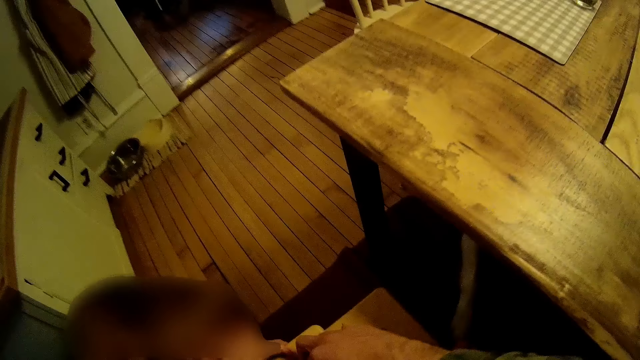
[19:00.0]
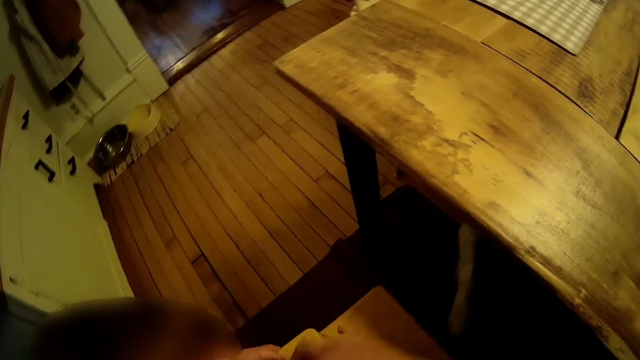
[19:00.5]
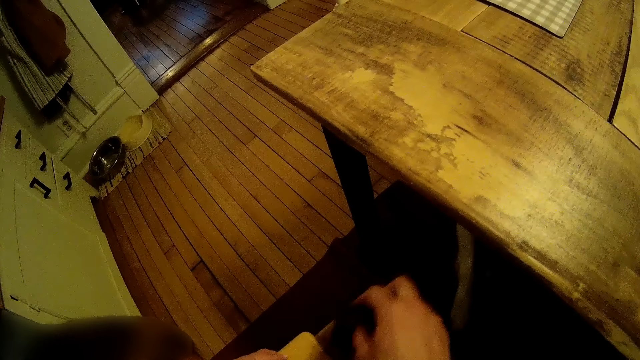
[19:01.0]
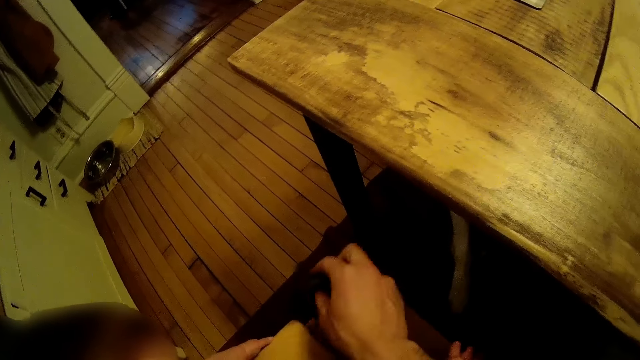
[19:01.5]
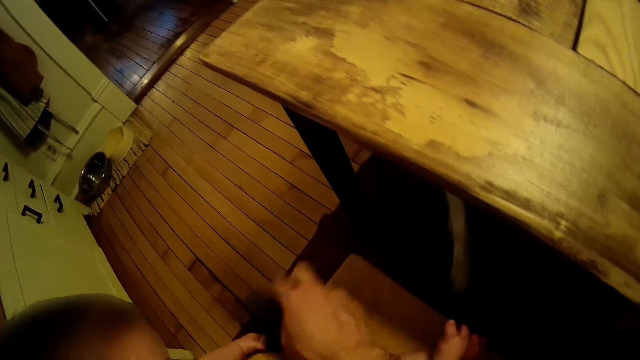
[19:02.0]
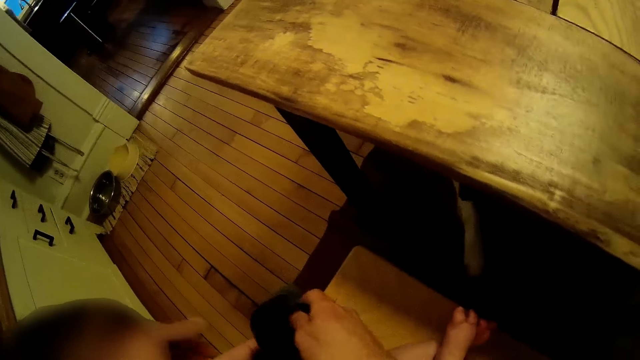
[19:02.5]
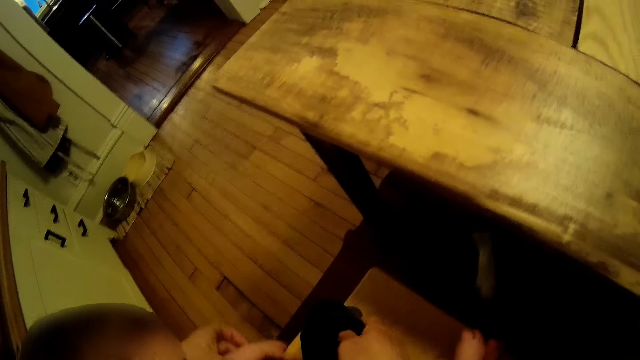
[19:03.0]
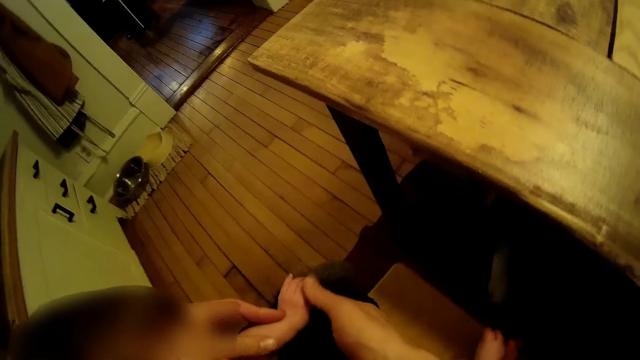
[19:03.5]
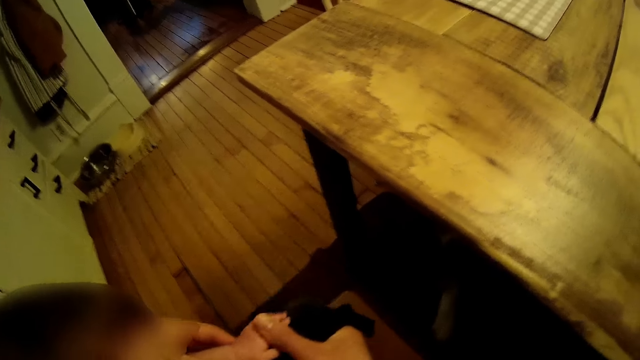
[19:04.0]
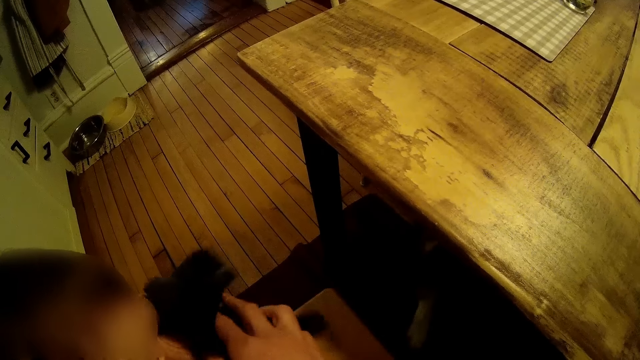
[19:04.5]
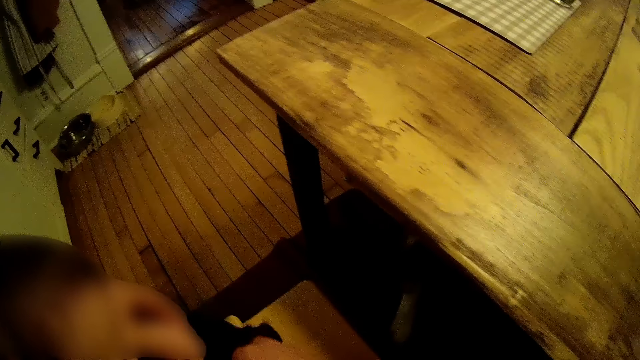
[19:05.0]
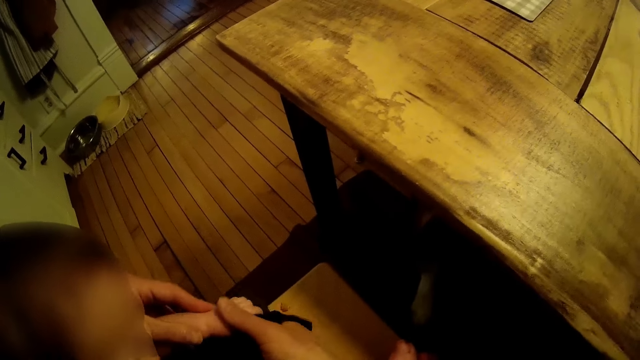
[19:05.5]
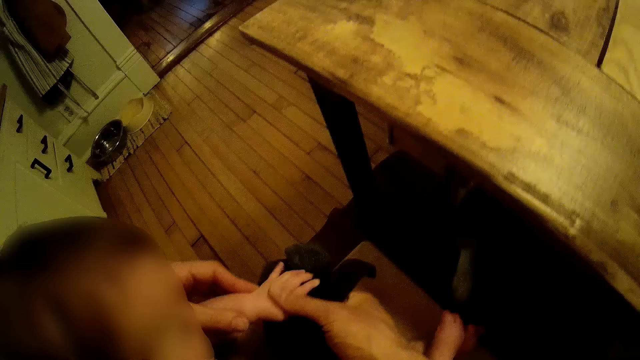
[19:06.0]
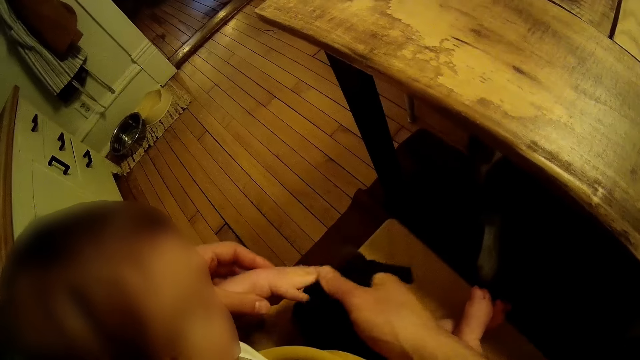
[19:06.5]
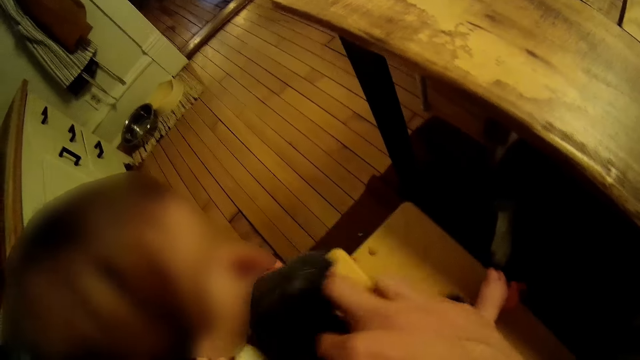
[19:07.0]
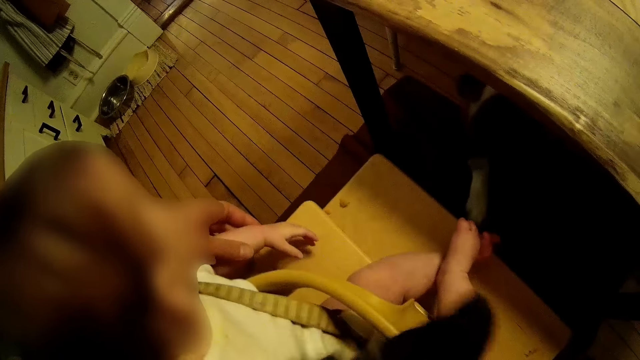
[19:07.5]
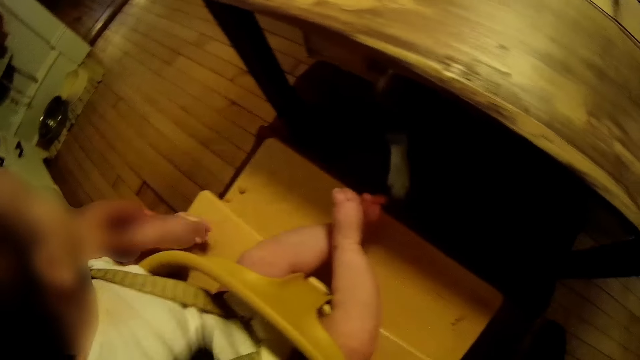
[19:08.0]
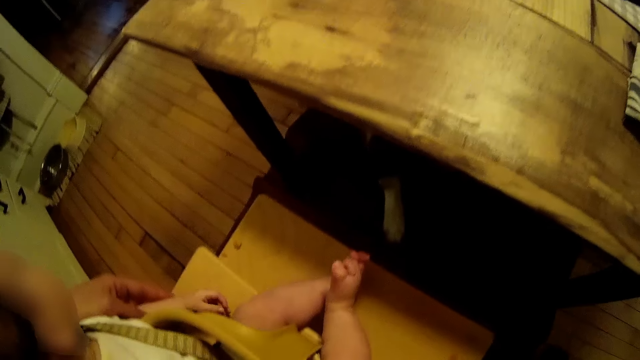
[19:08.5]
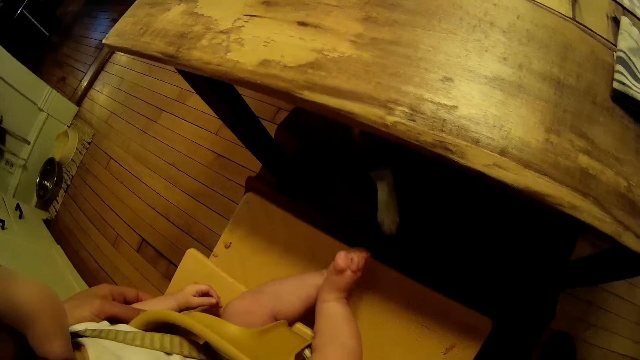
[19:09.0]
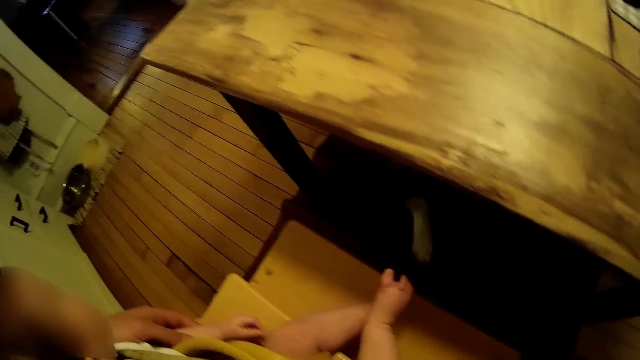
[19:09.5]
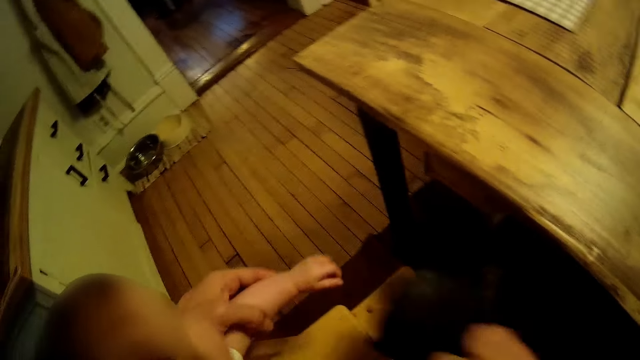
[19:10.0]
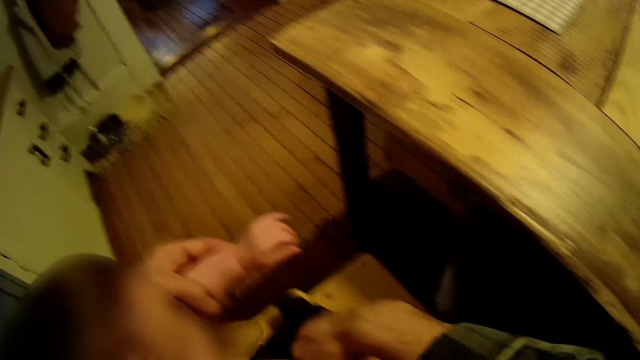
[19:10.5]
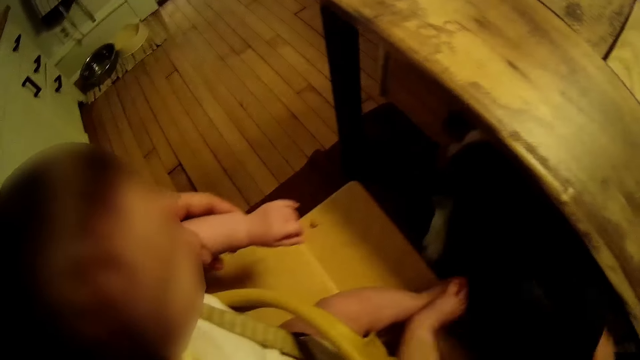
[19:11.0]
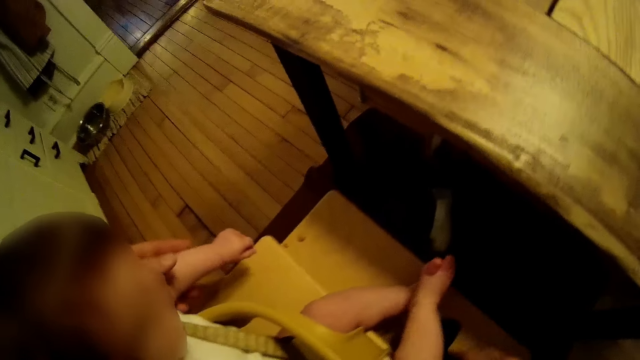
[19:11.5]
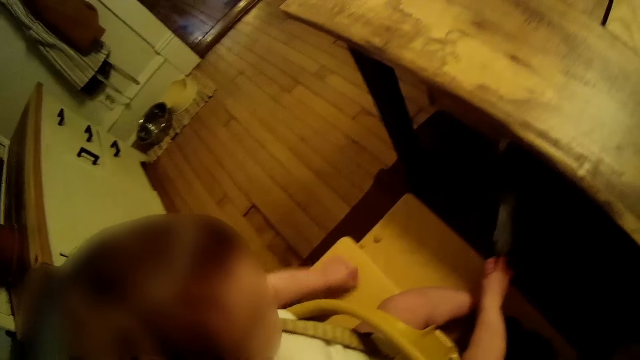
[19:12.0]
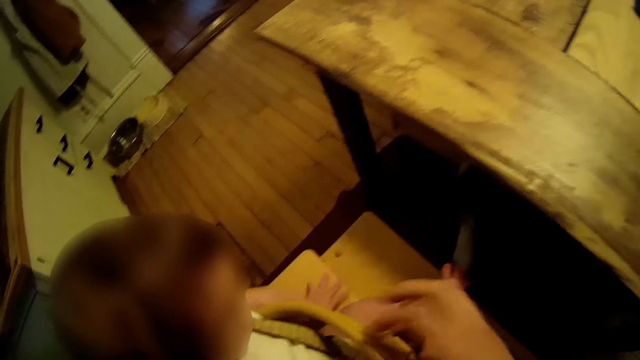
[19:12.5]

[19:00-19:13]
The camera wearer cleans a part of the high chair with the black cloth in his right hand. He wipes the child with a cloth towel. He converses with the woman. He cleans the left hand of the child with the black cloth in his right hand. He cleans the body of the child with the black cloth in his right hand. He cleans a part of the high chair with the black cloth in his right hand.

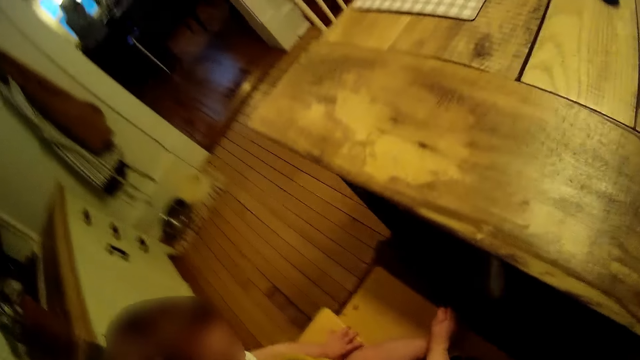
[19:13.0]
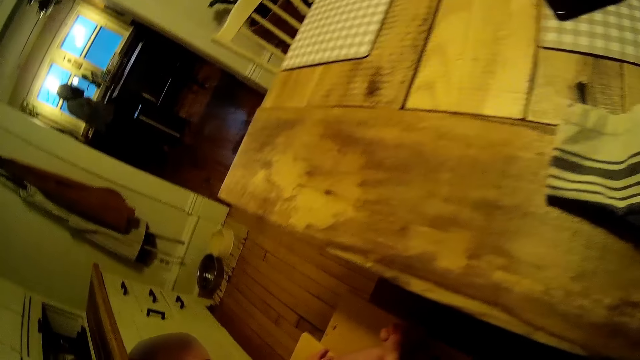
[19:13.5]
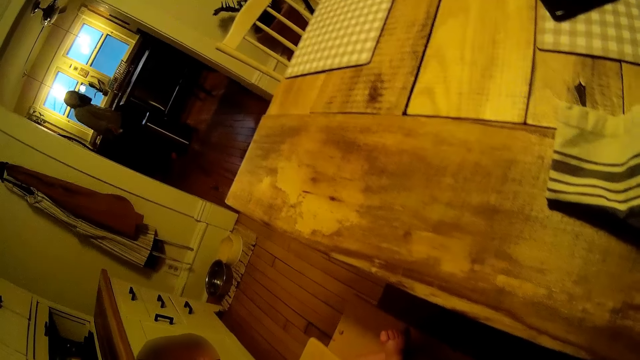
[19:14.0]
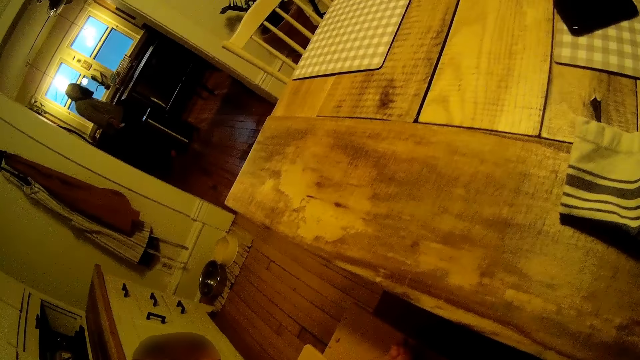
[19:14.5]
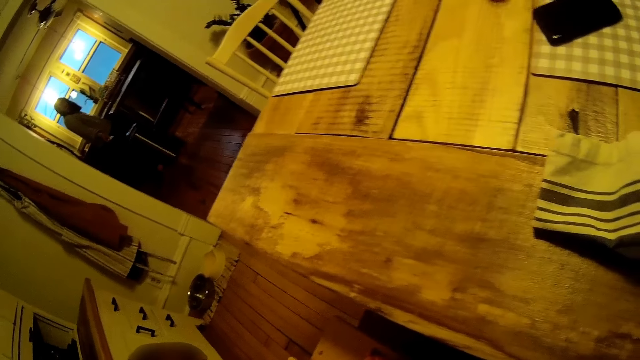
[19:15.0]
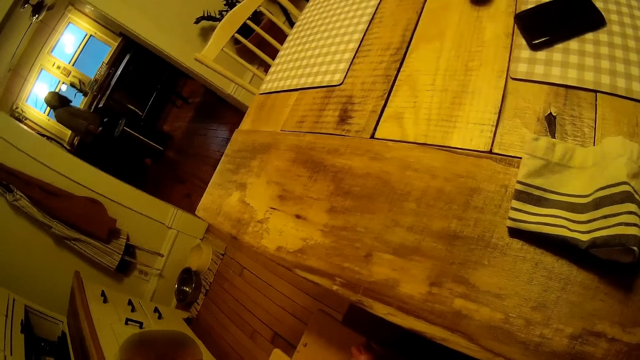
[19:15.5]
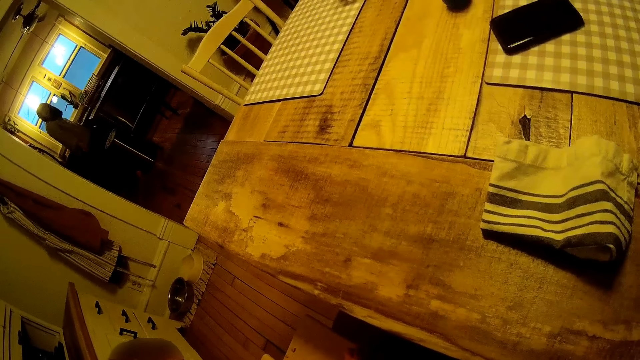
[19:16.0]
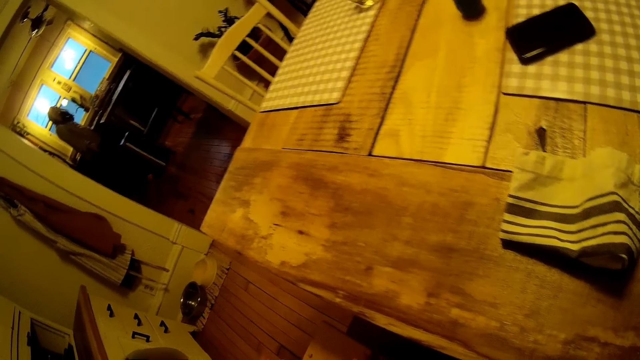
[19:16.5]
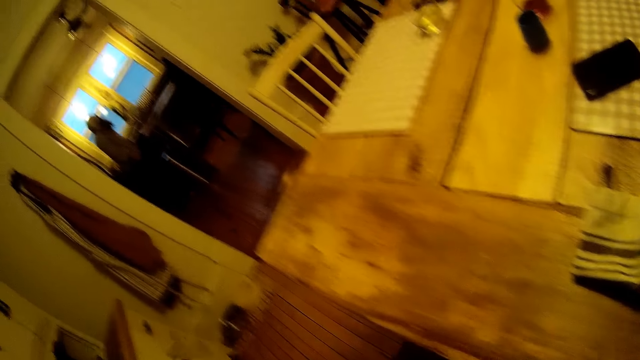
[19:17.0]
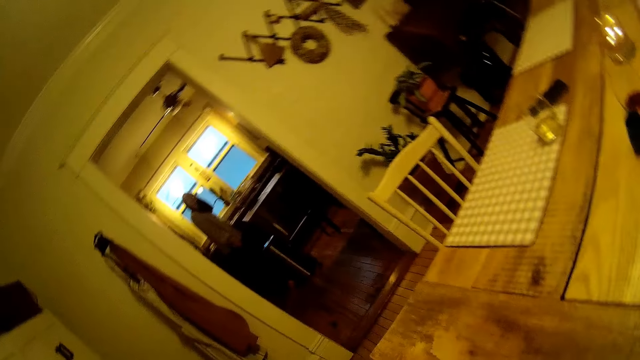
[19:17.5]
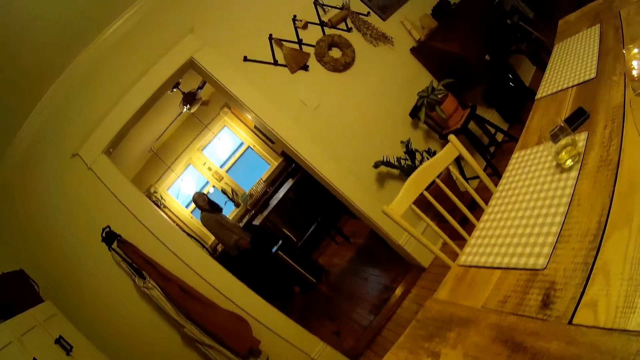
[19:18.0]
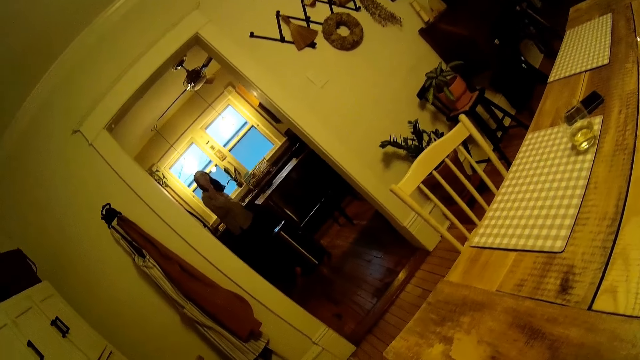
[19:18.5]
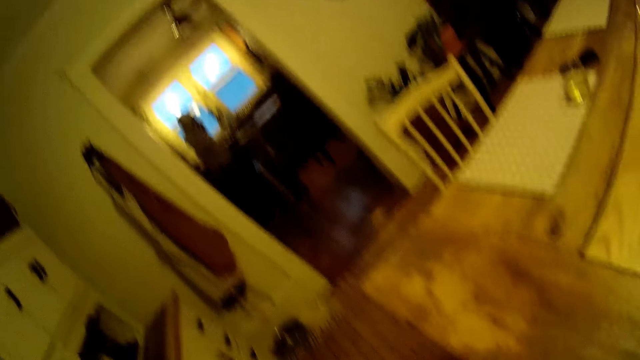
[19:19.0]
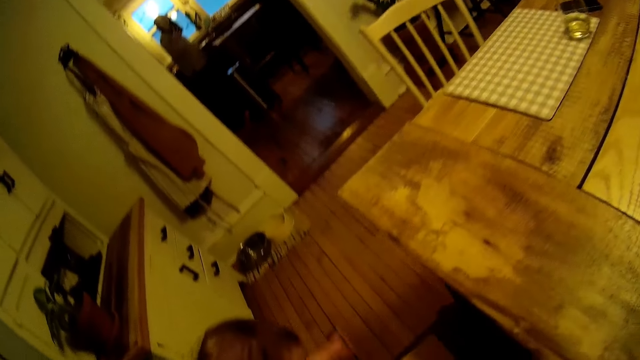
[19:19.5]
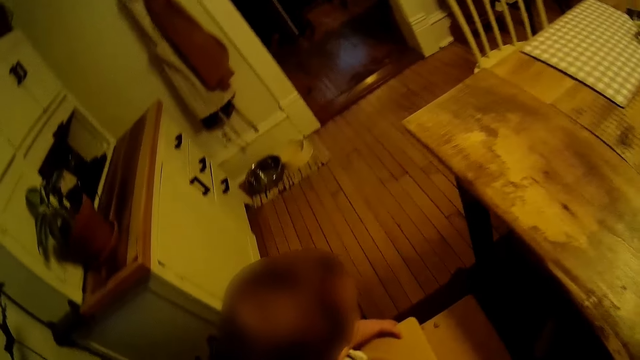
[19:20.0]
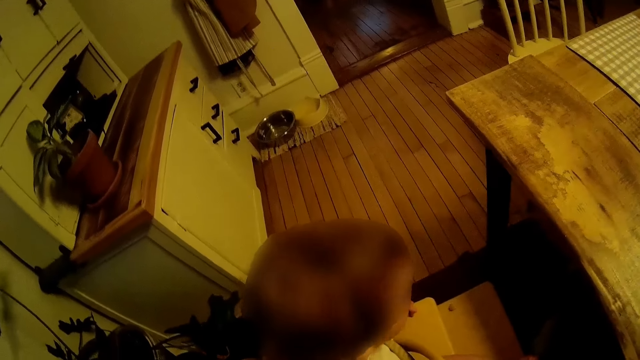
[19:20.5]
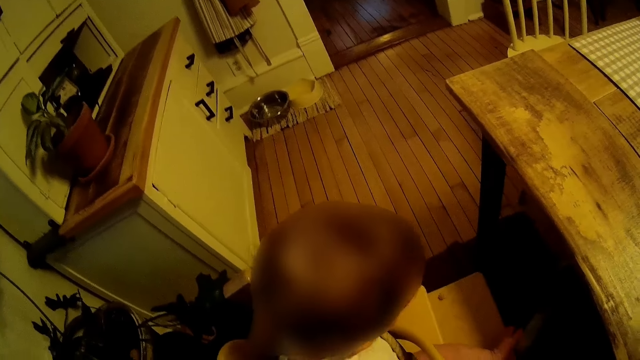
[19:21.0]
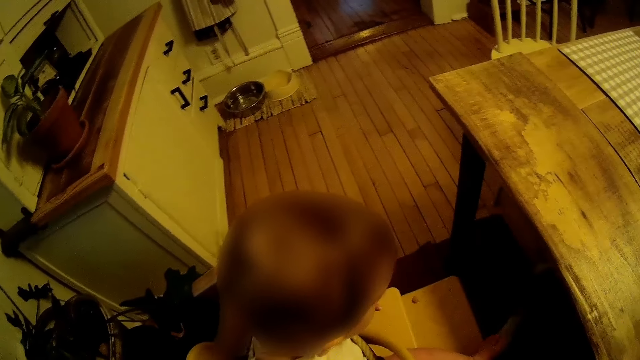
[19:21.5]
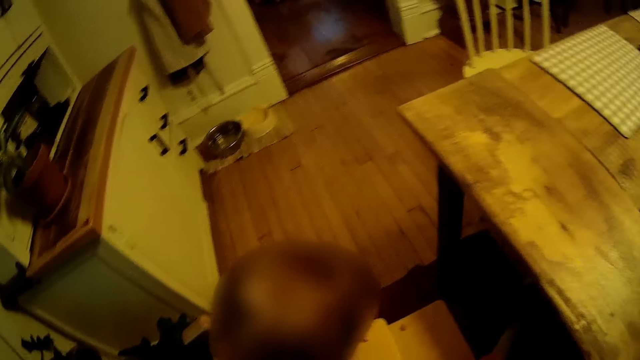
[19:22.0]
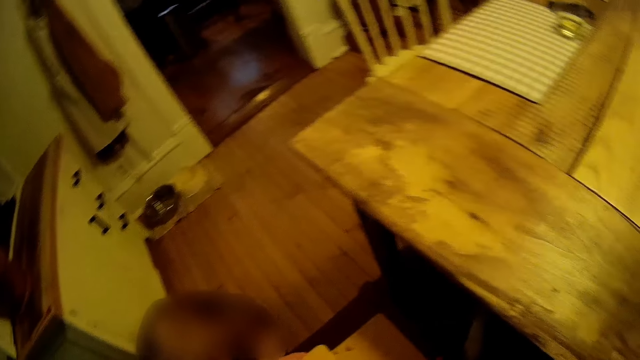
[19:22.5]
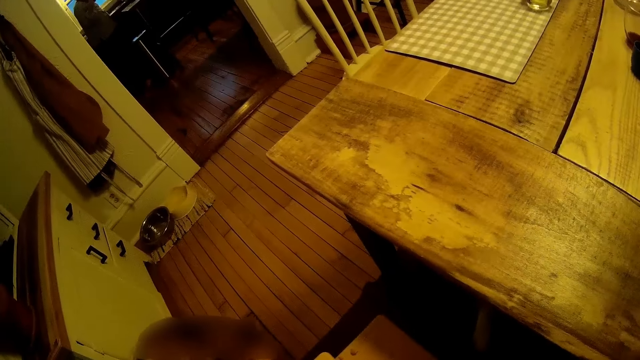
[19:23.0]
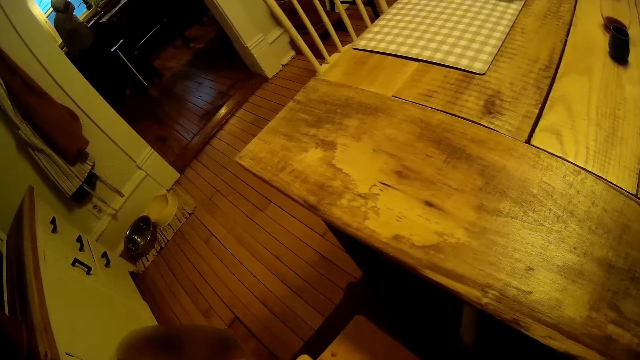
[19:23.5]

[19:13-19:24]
The woman throws a white paper in the trash can with her right hand. She gestures with her right hand.
